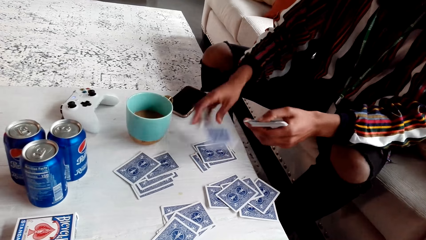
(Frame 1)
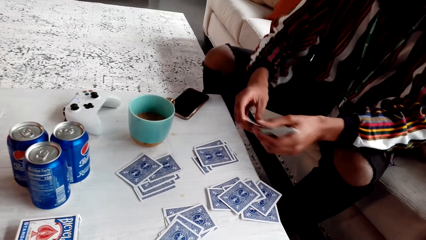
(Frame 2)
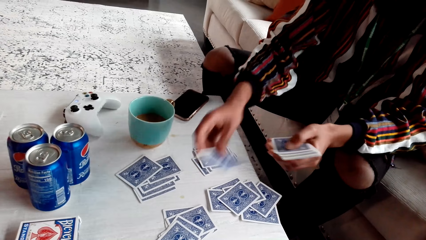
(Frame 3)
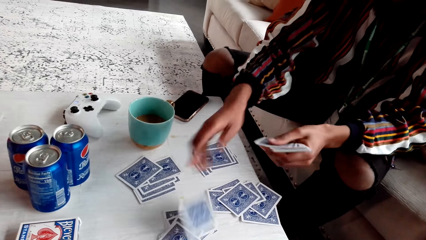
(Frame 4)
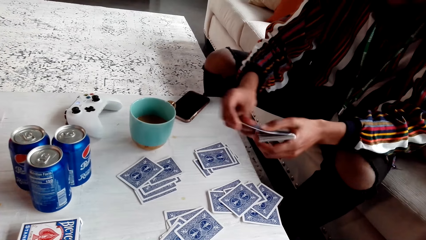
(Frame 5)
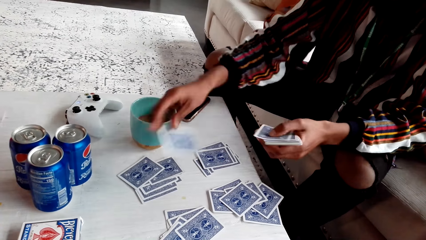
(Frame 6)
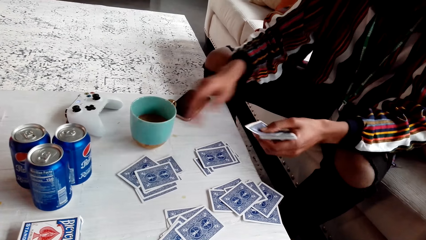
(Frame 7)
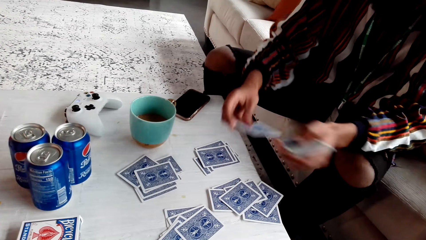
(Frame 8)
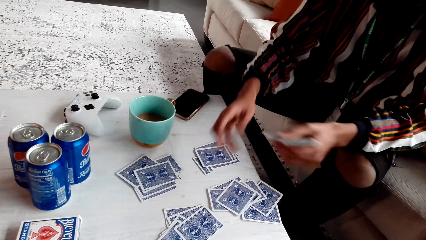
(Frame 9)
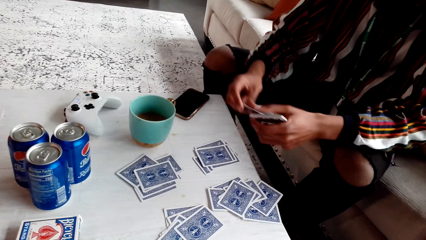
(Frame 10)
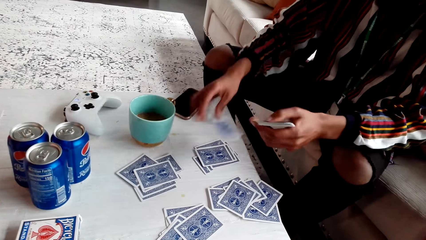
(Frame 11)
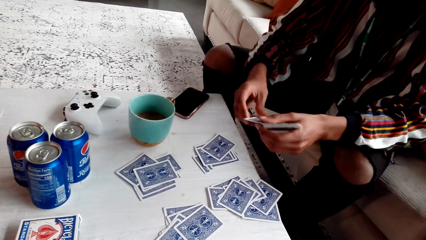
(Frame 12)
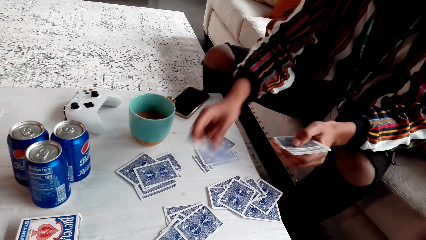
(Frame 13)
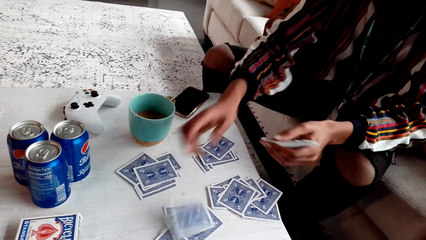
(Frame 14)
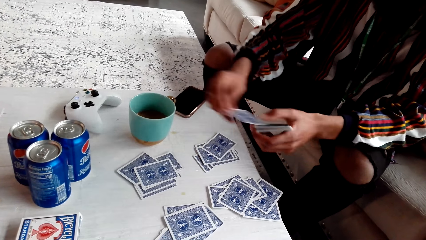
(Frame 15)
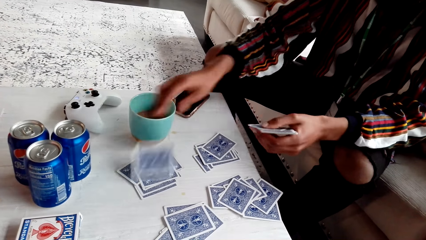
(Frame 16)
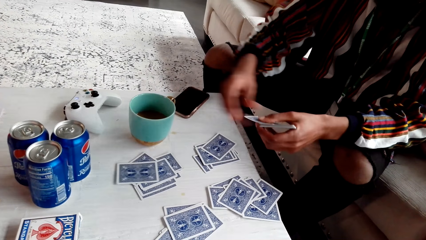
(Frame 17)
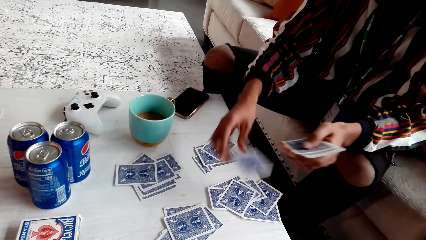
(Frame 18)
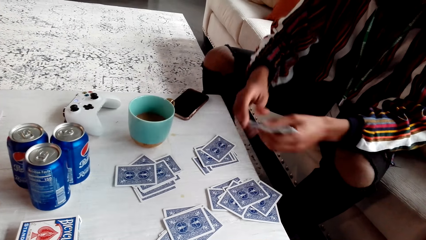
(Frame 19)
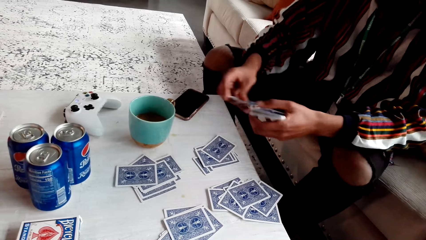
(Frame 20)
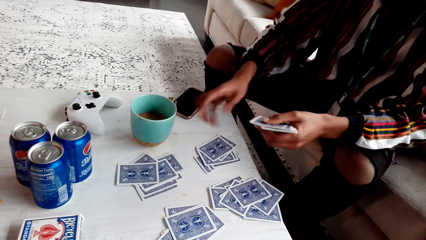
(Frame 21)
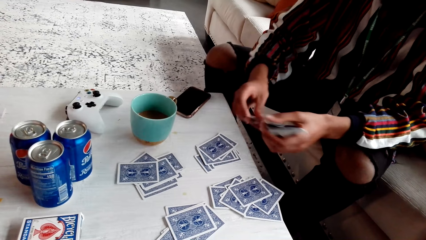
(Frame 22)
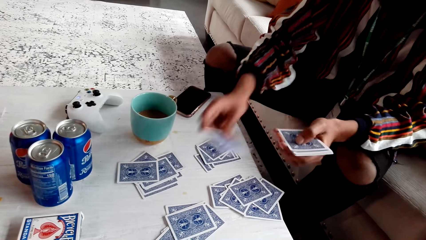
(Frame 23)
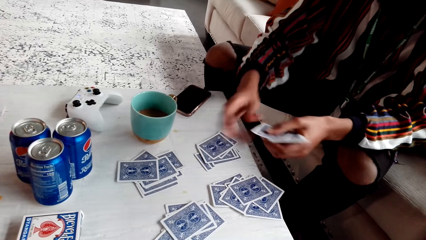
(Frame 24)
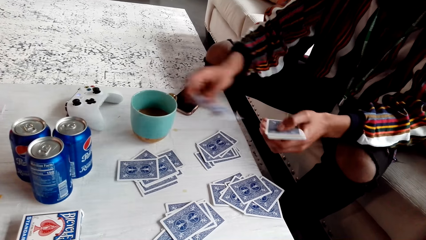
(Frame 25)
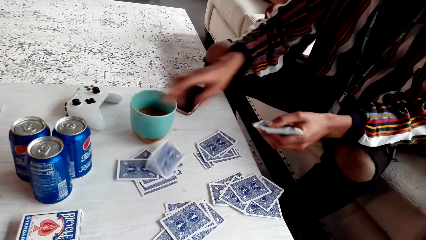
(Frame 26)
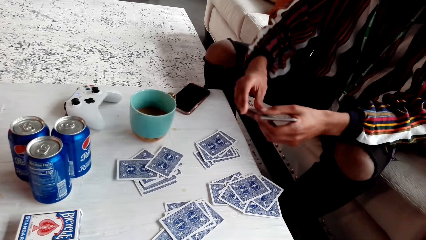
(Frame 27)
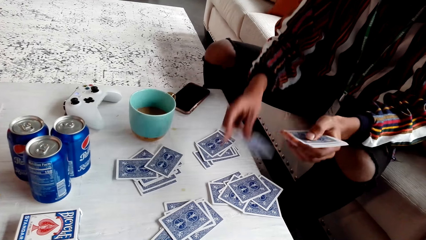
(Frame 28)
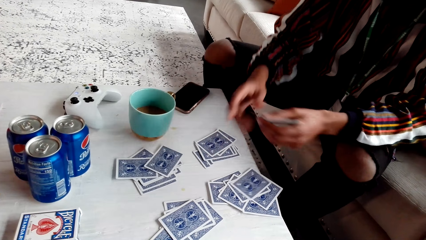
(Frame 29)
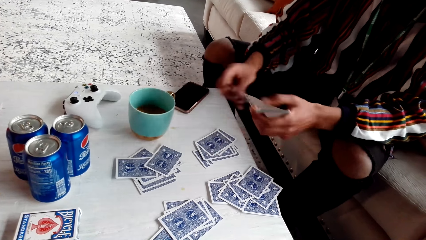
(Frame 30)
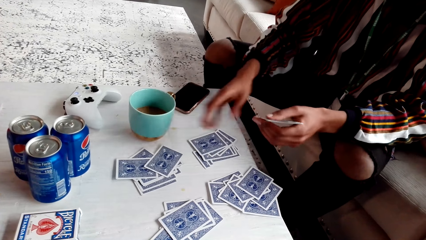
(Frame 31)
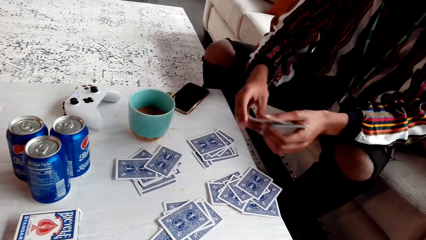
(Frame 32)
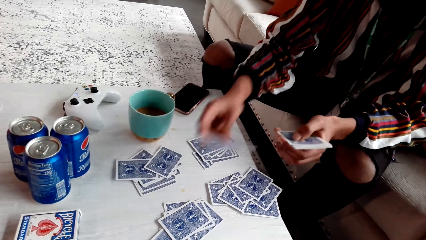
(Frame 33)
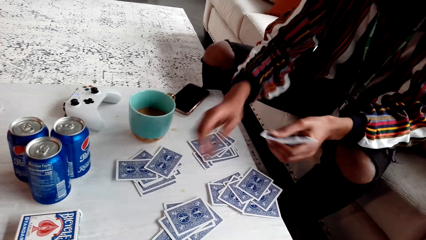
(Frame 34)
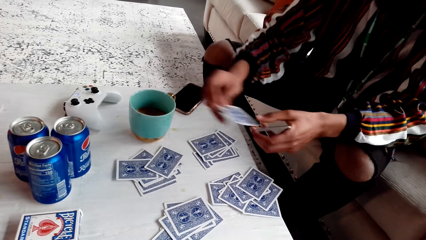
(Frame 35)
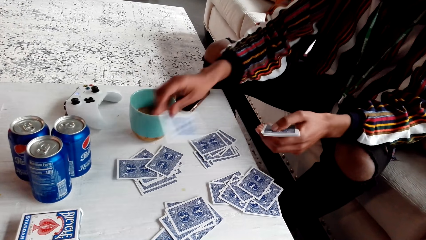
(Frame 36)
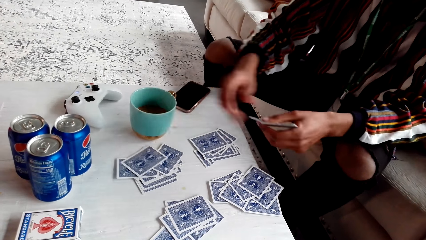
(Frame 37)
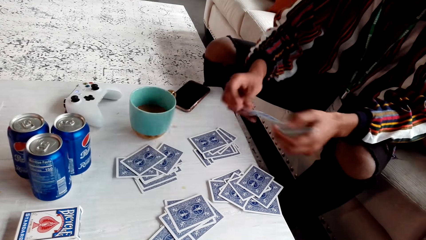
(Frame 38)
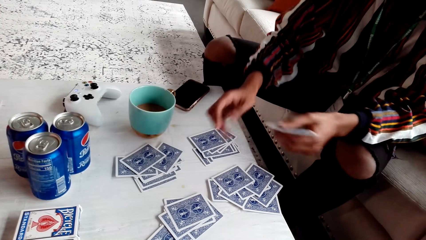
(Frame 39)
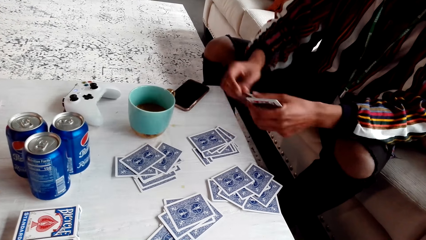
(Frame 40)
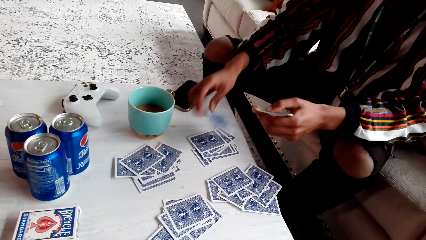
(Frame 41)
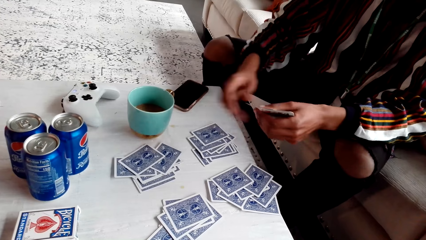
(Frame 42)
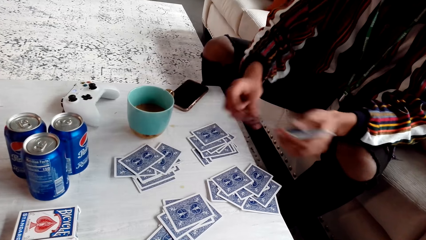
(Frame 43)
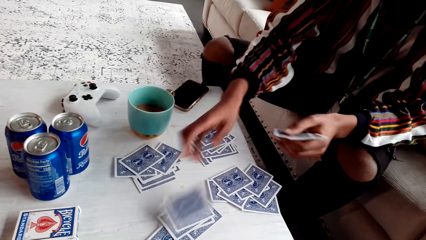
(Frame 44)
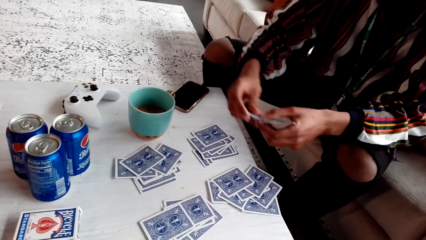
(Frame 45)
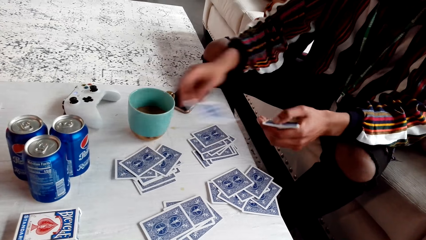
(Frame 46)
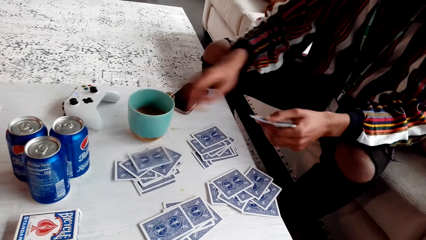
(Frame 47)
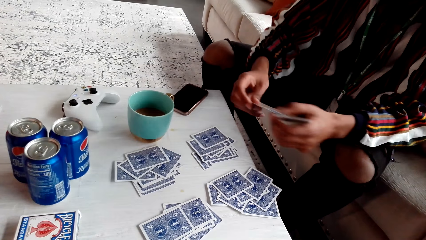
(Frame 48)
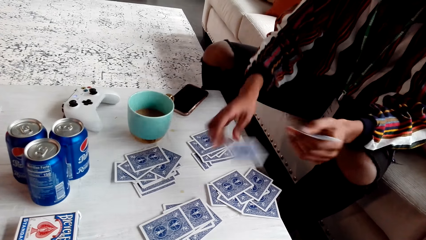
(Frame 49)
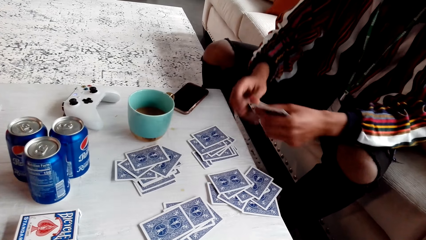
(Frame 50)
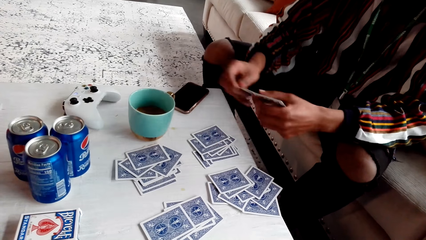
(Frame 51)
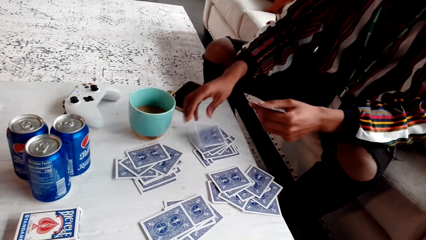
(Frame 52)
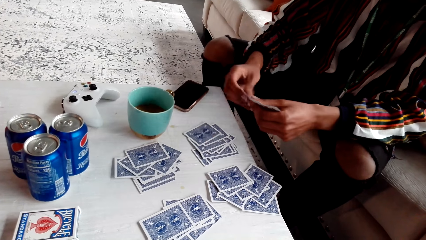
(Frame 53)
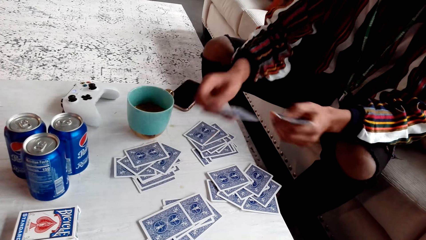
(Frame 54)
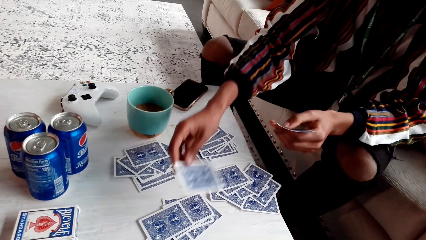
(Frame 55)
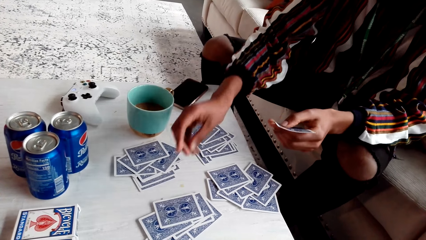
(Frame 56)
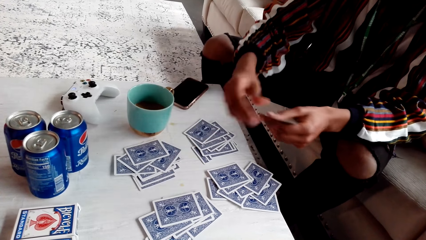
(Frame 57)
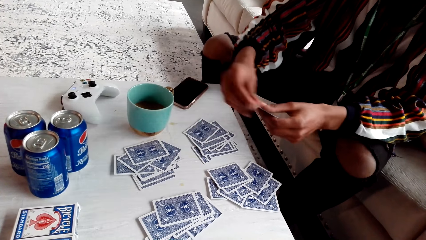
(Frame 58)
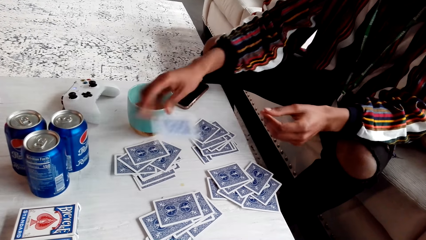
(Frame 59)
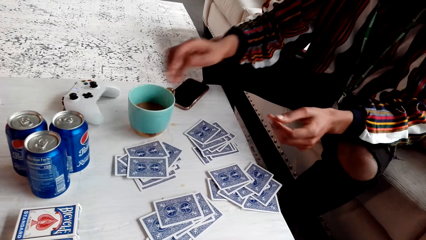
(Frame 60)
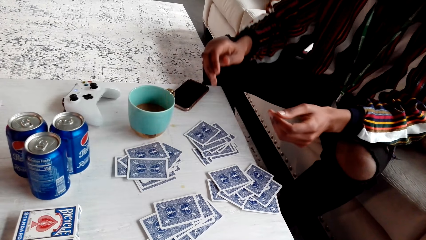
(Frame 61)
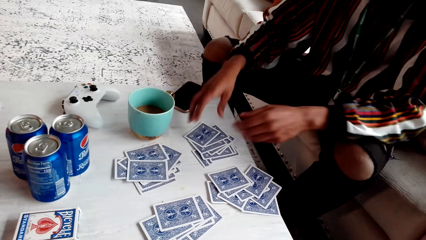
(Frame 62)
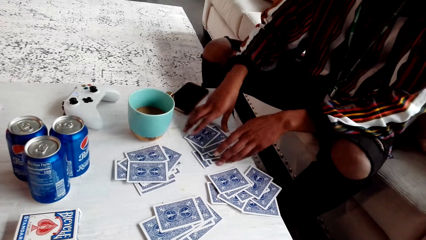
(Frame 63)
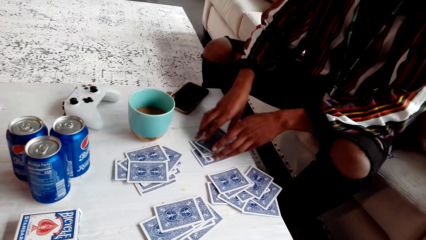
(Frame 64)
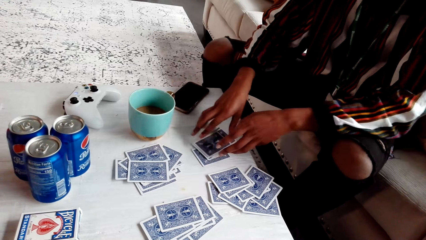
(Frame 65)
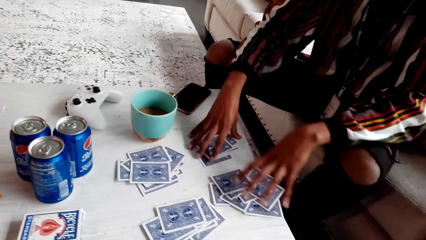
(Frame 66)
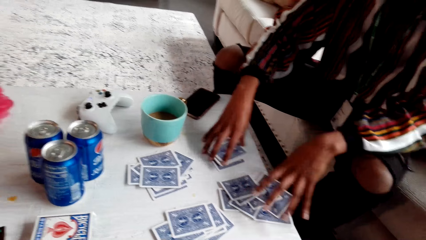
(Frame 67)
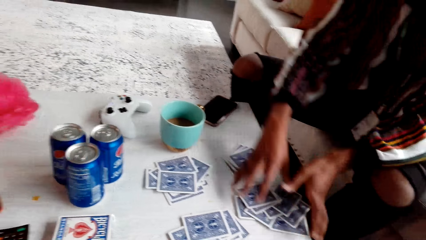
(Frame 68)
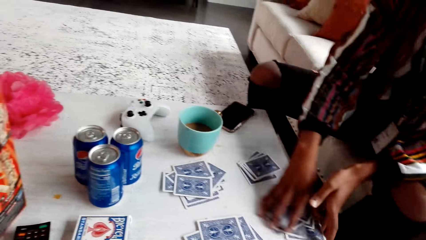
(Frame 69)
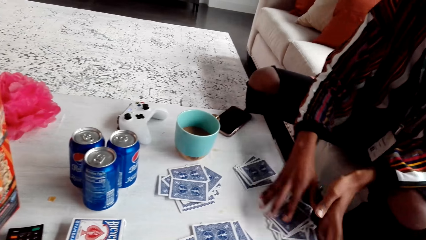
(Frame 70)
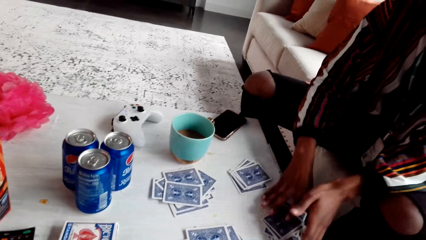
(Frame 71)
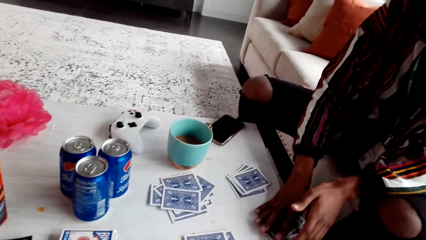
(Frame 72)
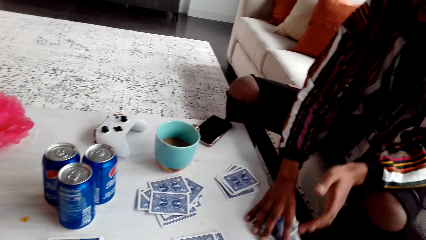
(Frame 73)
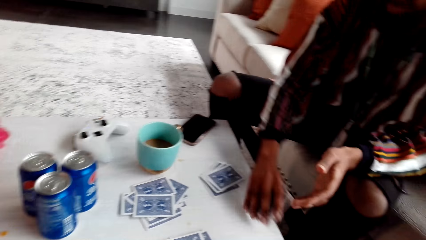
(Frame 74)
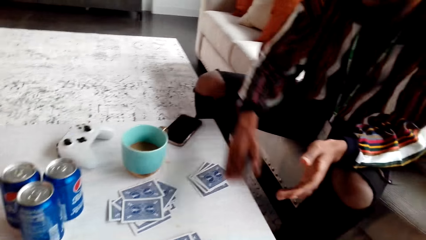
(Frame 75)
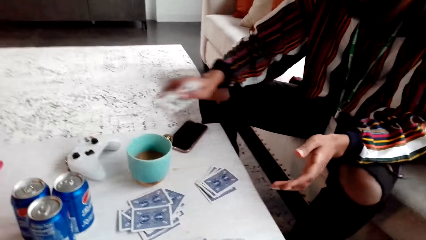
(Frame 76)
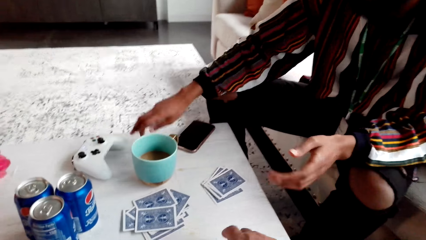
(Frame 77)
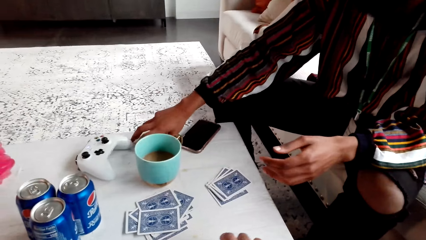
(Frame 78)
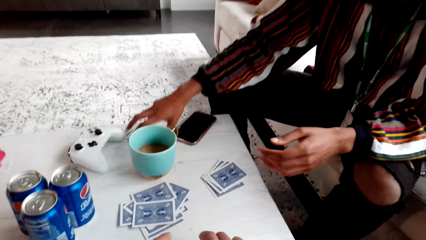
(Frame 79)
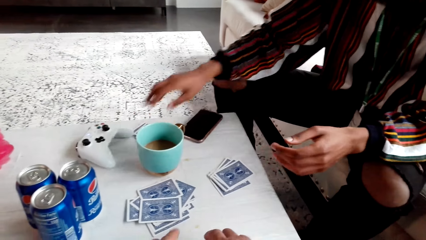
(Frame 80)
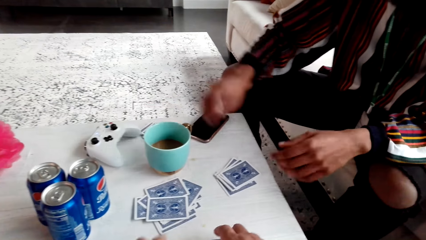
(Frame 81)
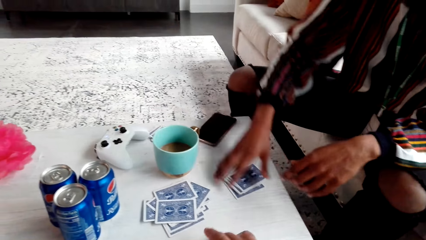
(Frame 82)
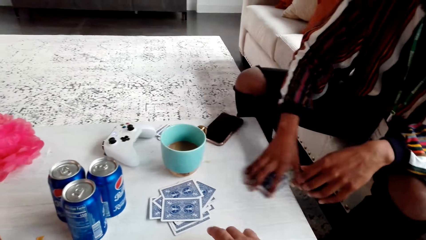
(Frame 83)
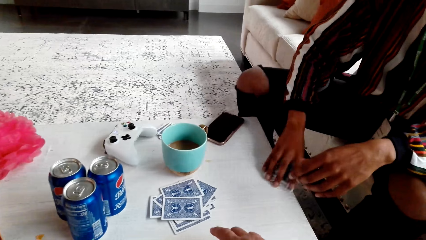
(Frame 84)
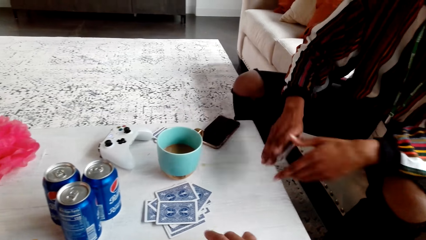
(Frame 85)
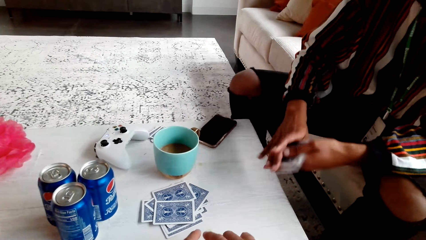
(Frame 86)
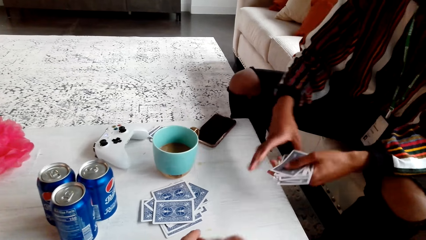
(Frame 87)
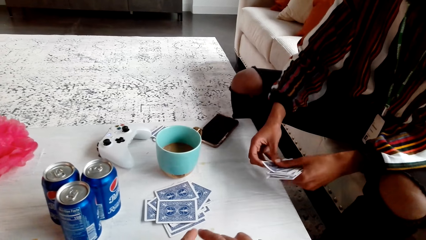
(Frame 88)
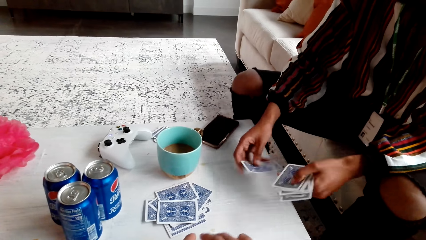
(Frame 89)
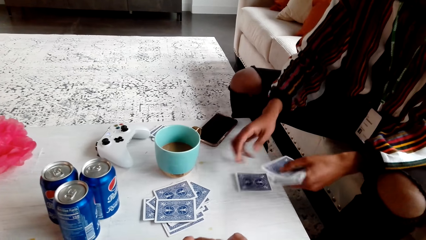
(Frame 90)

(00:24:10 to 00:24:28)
The man speaks. The camera wearer speaks. The man puts the cards. He picks up the cards, drops the cards and picks up the cards.
